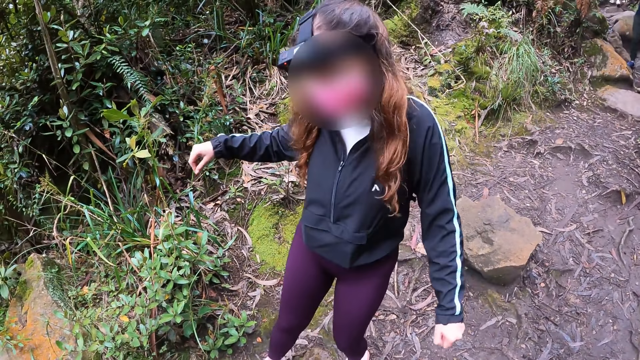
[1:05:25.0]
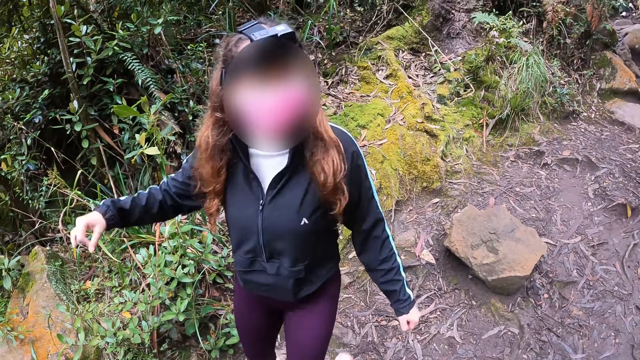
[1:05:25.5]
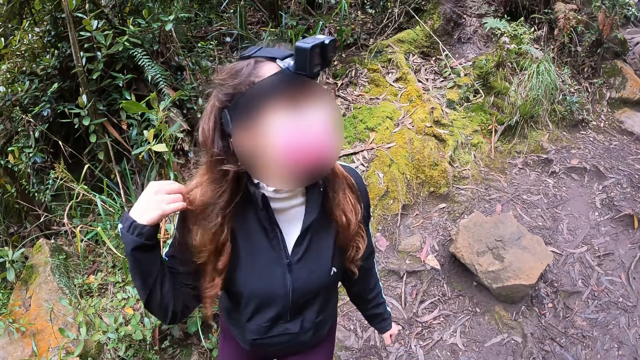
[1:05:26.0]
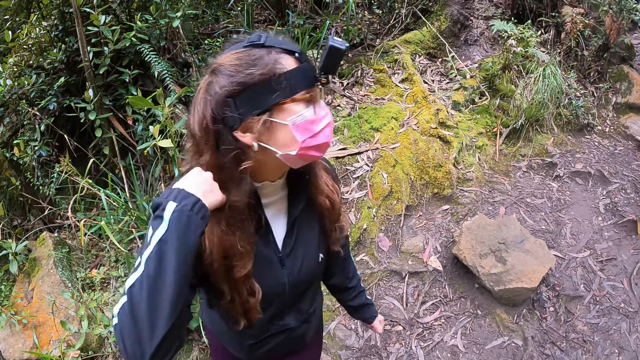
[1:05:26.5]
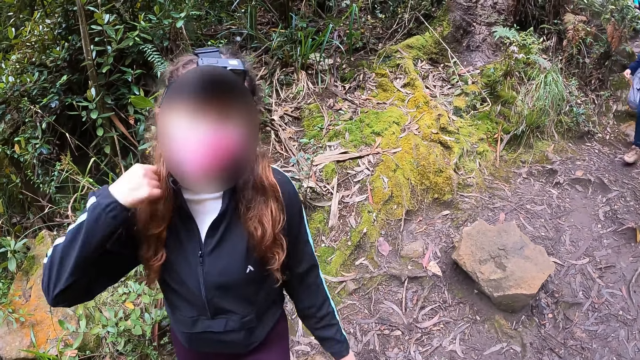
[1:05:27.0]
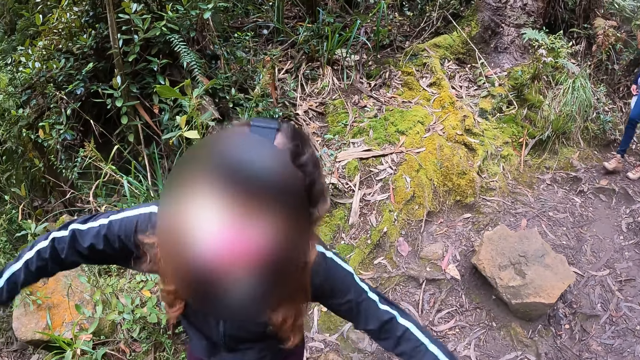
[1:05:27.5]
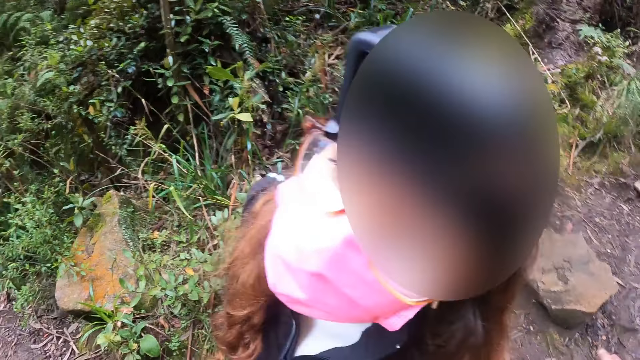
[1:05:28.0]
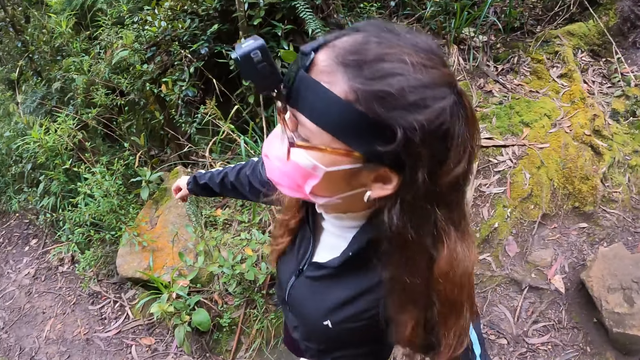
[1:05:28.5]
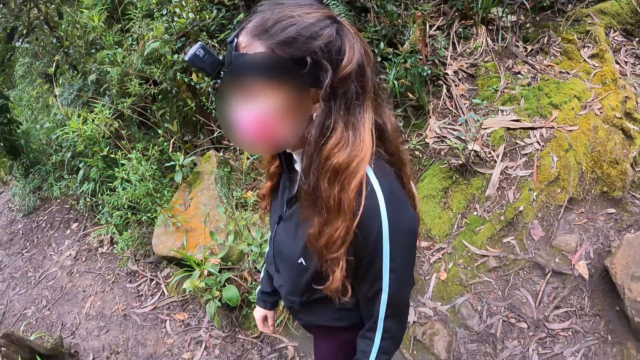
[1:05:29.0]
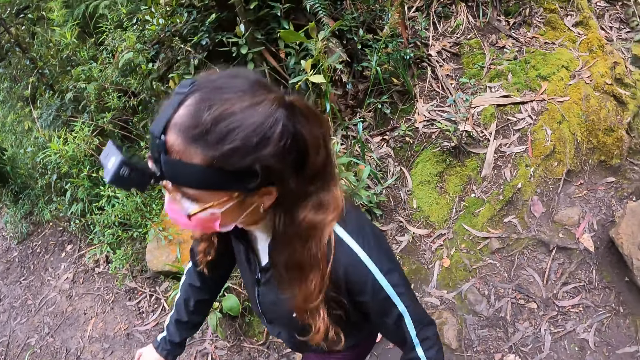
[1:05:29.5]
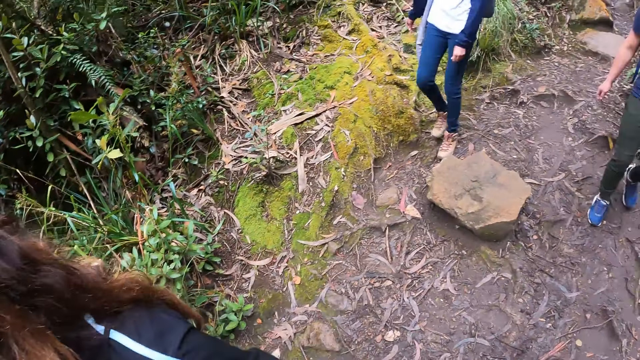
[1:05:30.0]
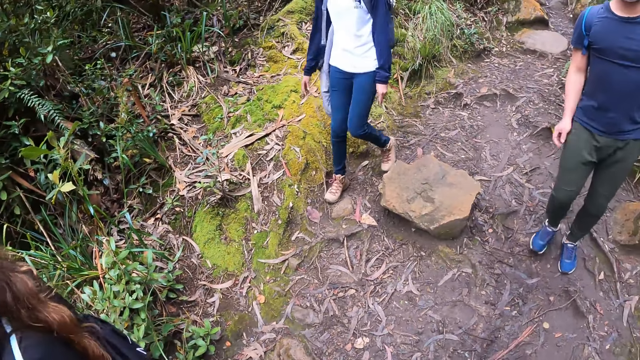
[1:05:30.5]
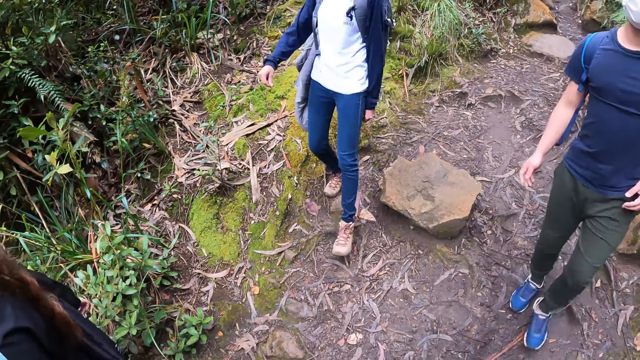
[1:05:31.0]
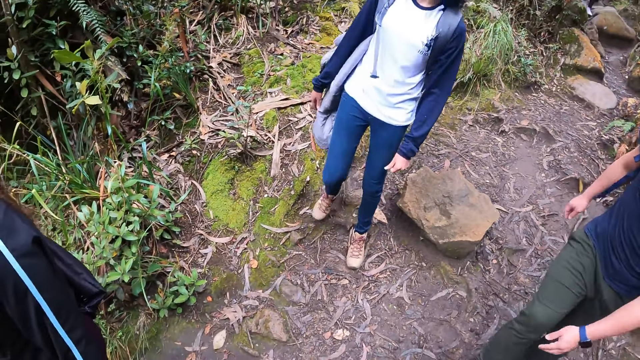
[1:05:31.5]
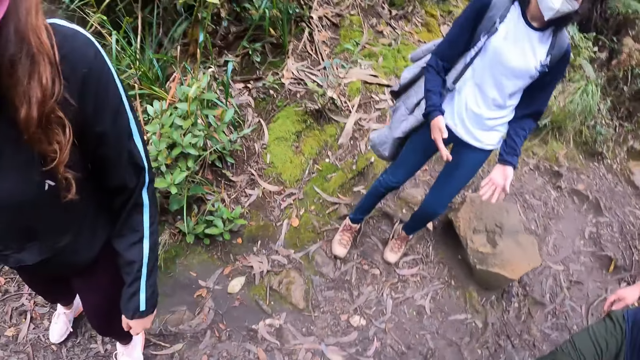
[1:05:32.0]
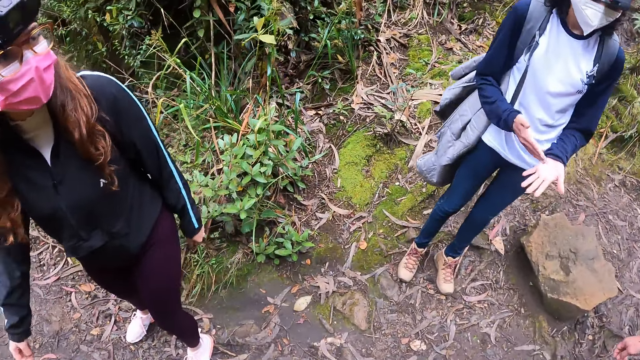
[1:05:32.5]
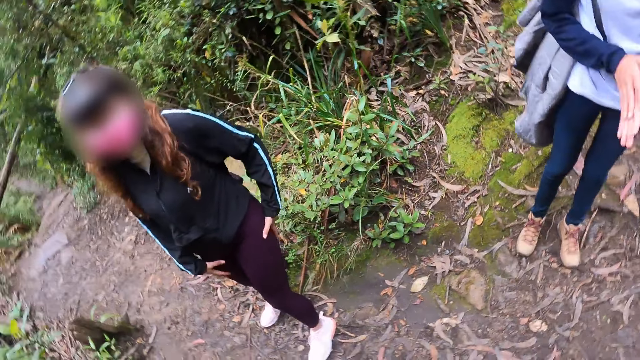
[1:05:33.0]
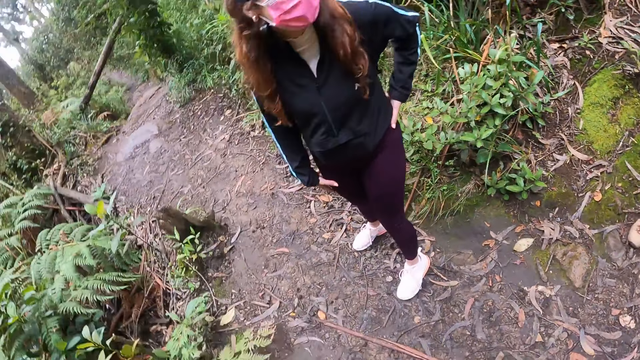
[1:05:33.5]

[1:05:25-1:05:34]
A woman talks to the camera wearer.

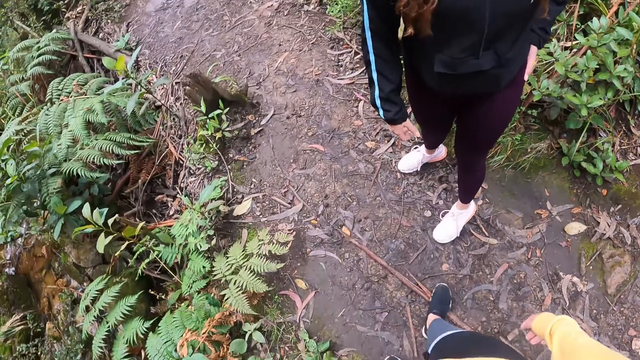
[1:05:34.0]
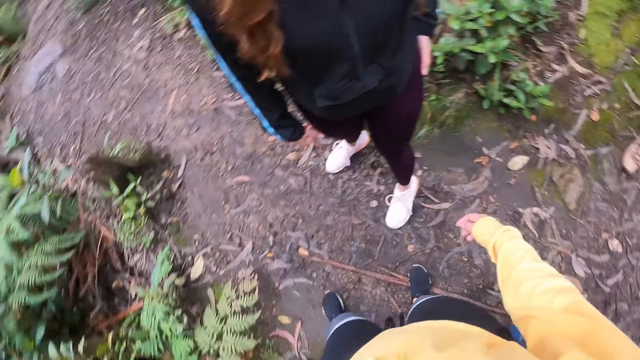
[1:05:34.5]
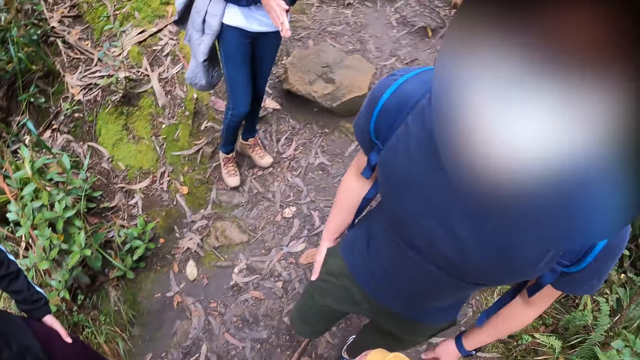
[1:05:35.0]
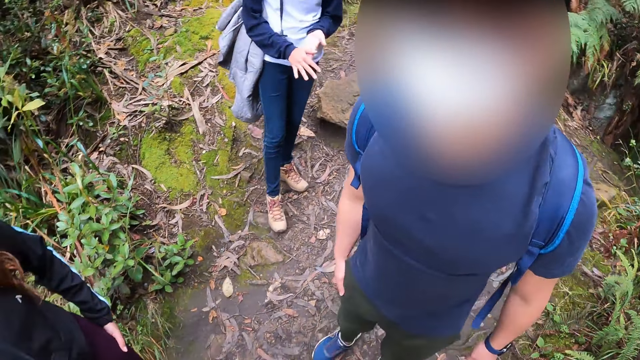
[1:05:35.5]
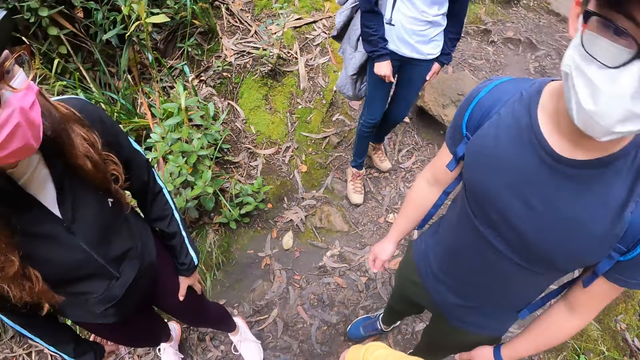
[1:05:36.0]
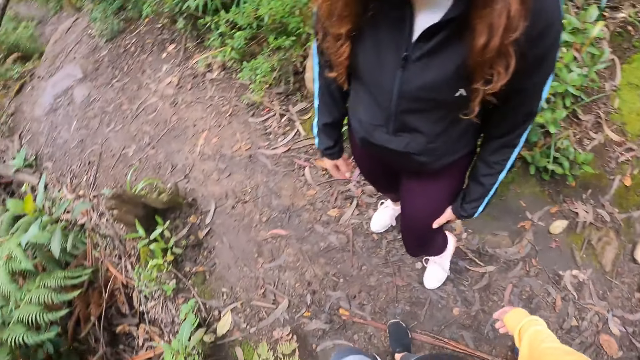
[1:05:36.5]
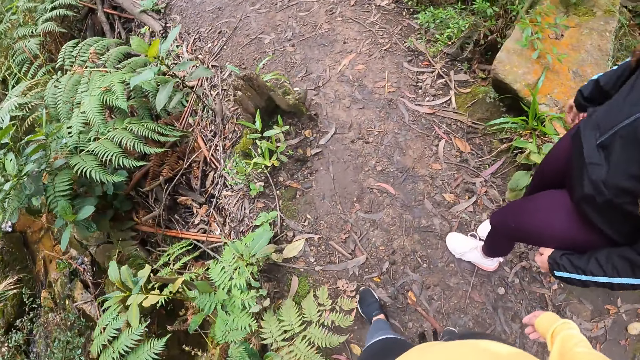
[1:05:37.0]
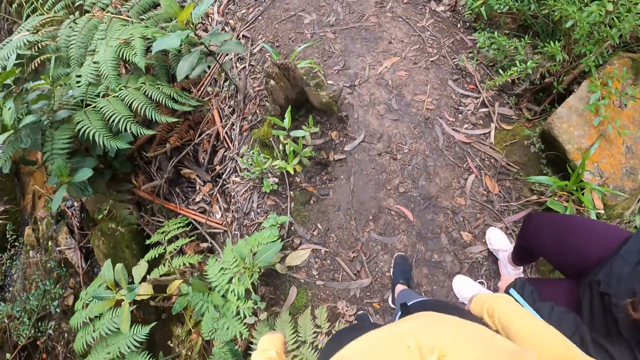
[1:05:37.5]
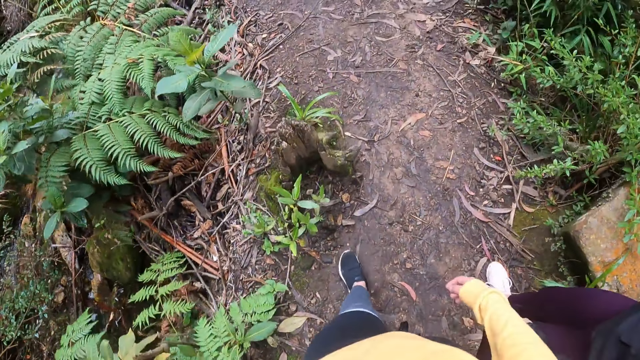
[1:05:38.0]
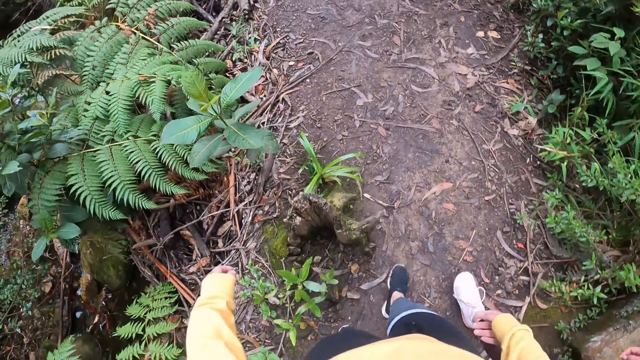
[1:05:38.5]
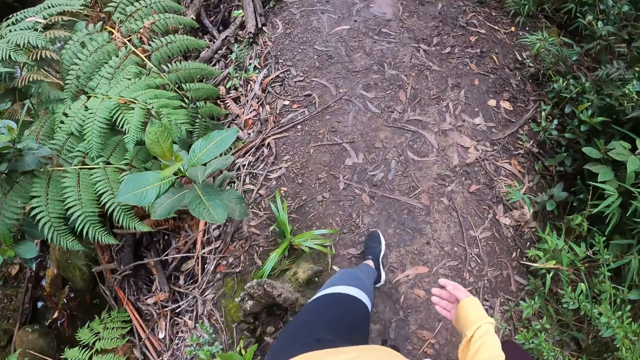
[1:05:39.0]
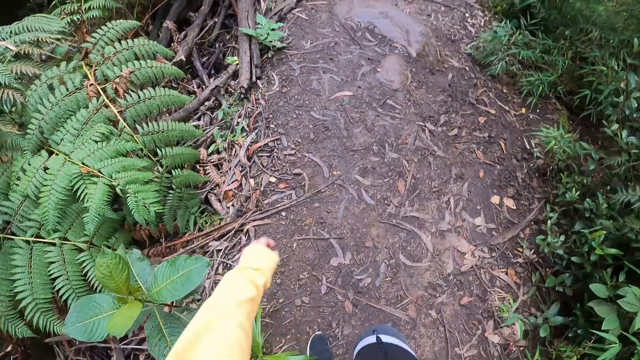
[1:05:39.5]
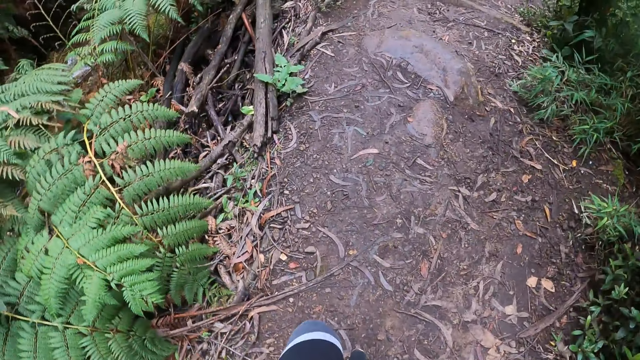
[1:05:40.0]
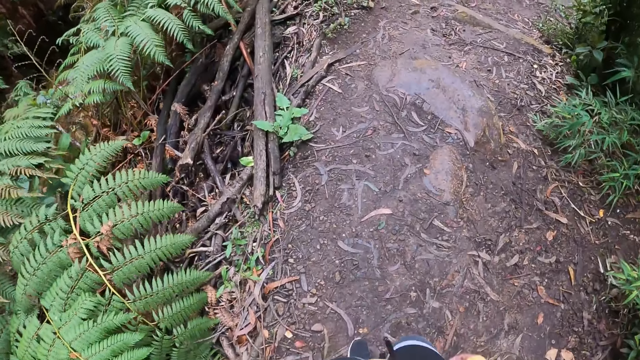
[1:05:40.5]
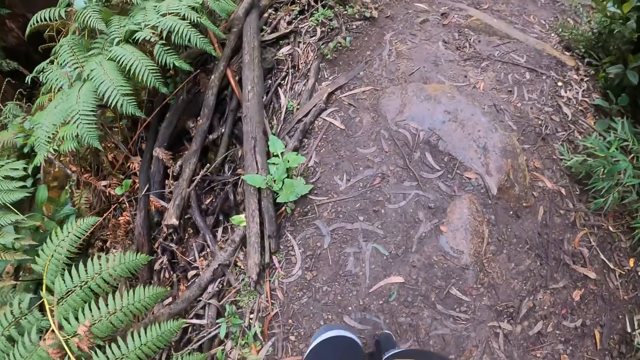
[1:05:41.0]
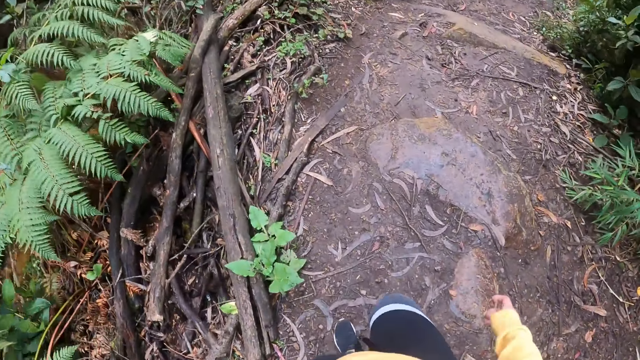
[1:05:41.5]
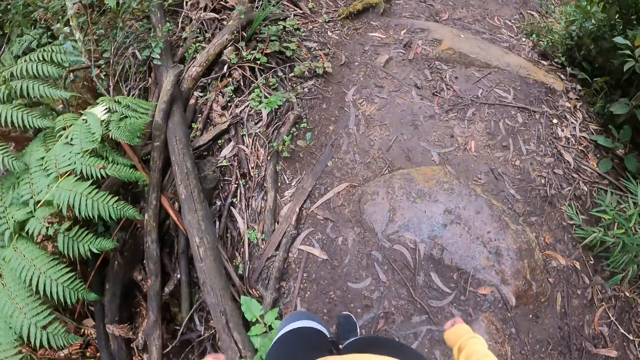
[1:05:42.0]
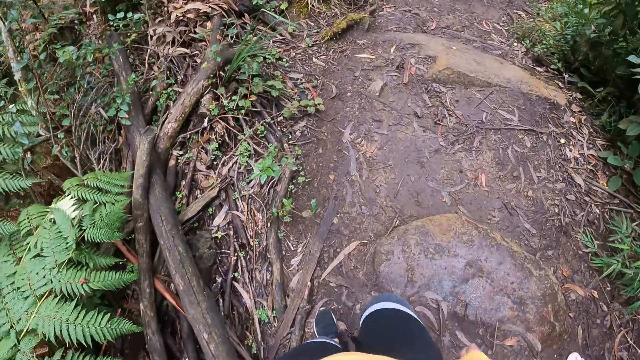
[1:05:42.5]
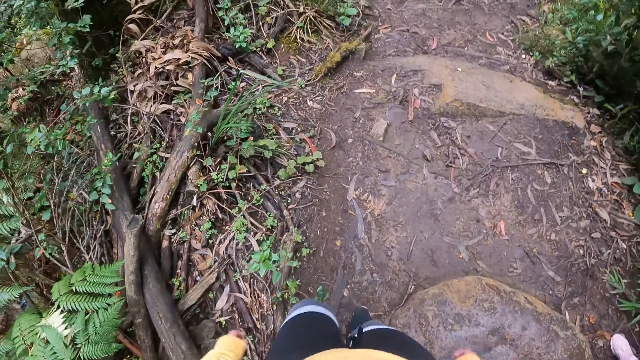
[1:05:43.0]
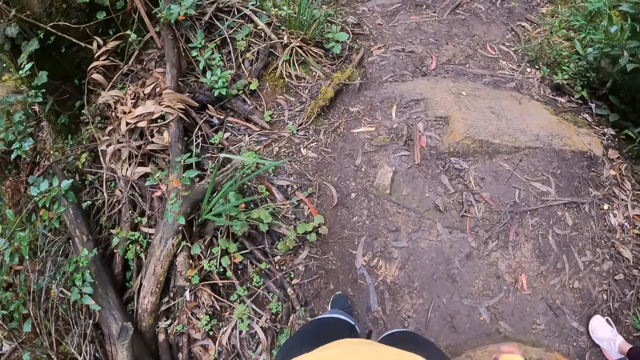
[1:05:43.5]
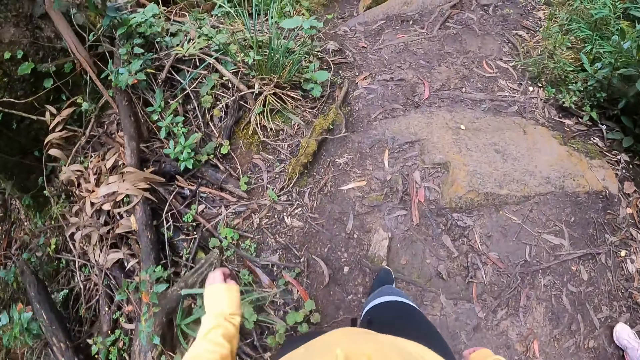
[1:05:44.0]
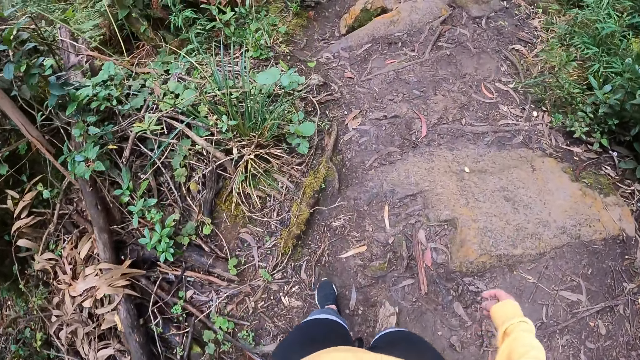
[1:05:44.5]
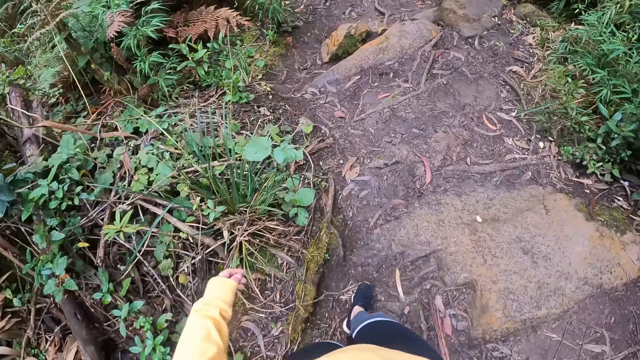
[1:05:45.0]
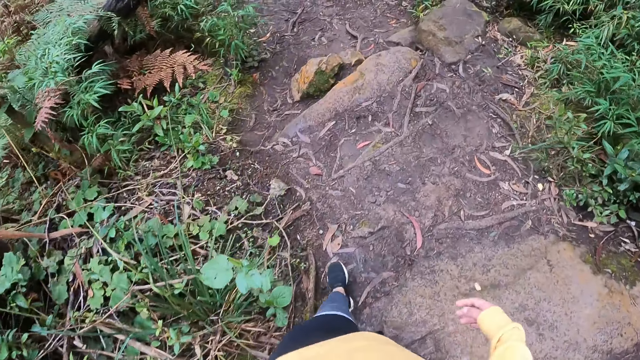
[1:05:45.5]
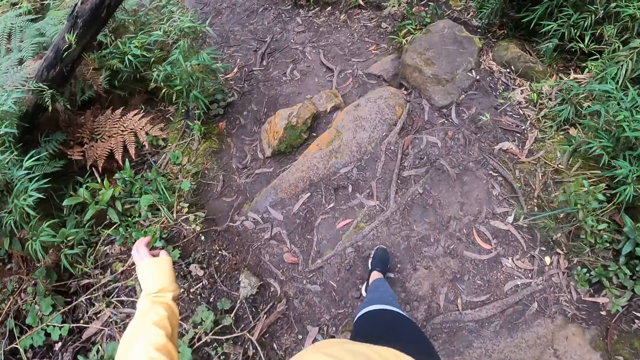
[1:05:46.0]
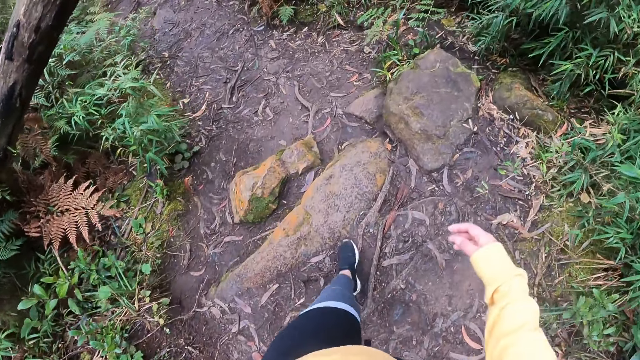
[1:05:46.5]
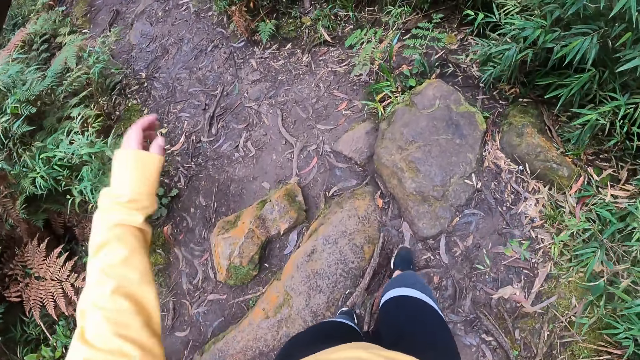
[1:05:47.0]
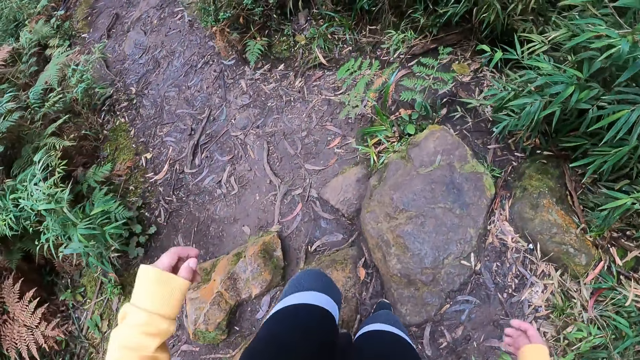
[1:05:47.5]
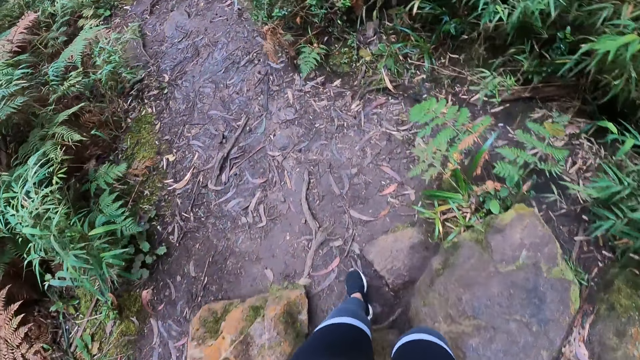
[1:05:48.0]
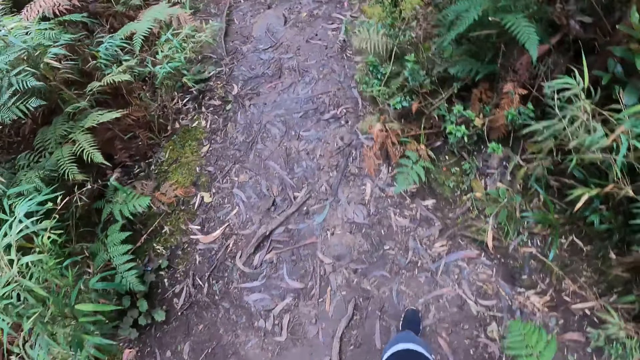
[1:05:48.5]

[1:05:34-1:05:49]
The camera wearer looks around. They walk around.
